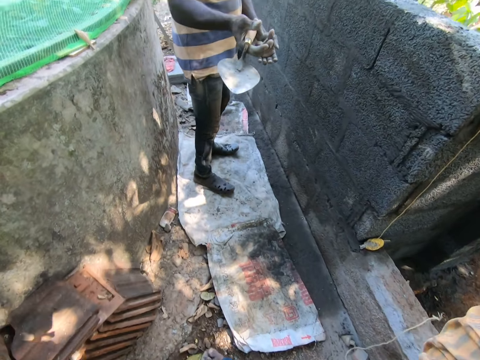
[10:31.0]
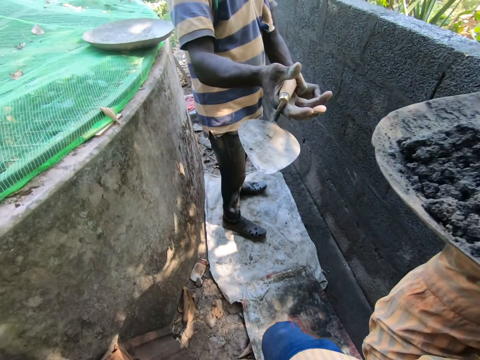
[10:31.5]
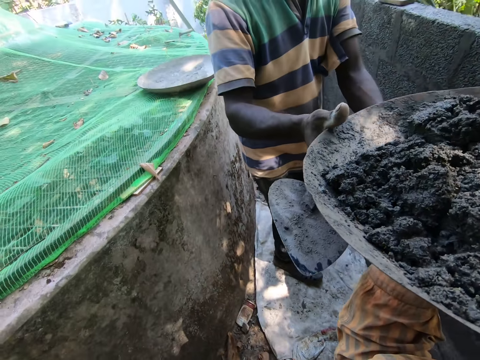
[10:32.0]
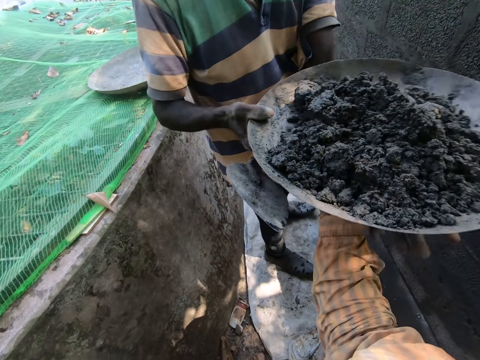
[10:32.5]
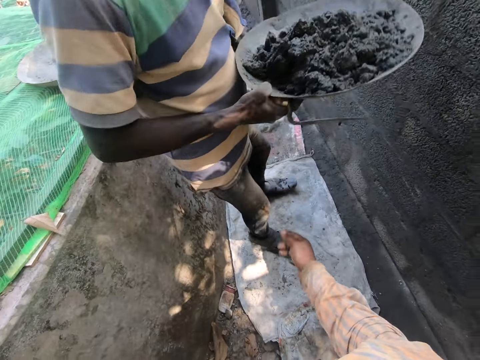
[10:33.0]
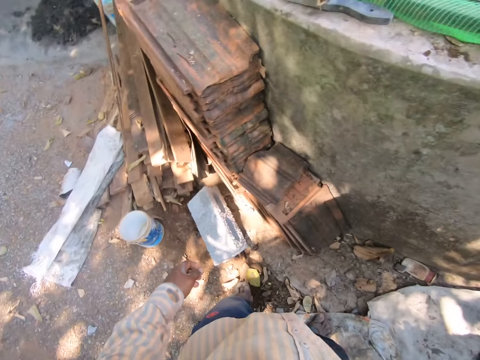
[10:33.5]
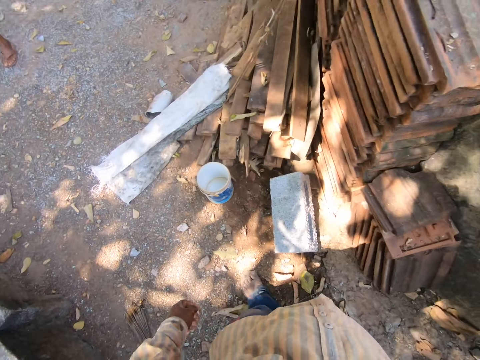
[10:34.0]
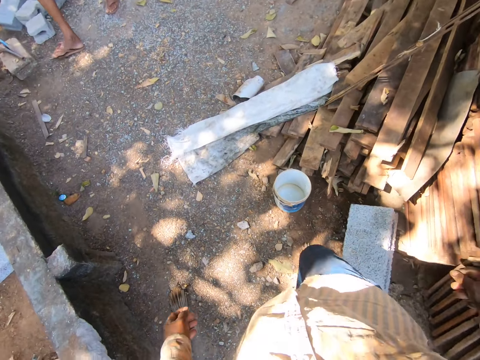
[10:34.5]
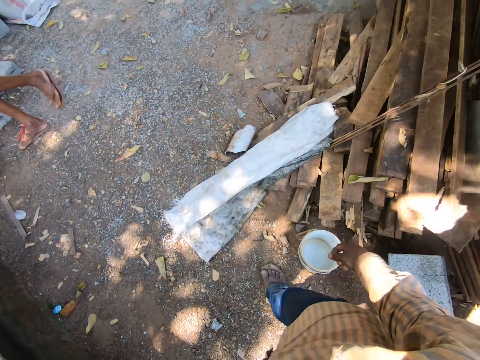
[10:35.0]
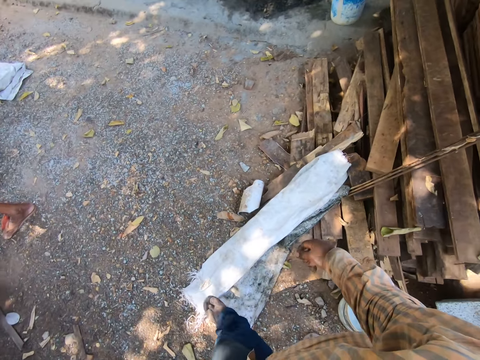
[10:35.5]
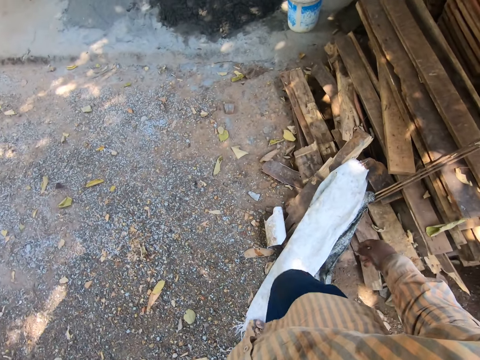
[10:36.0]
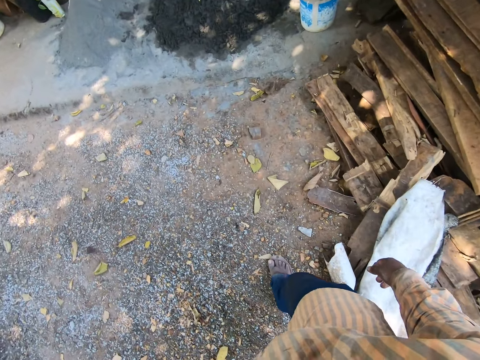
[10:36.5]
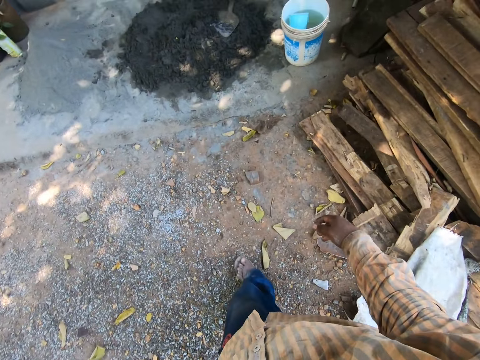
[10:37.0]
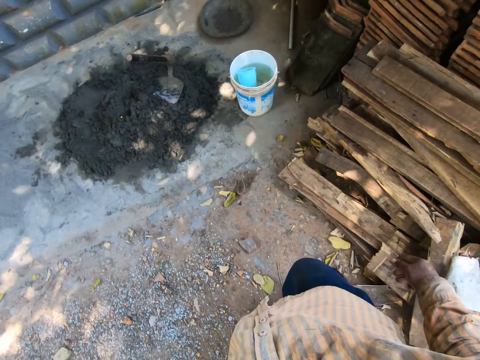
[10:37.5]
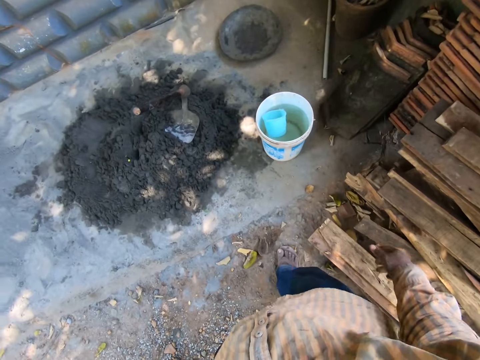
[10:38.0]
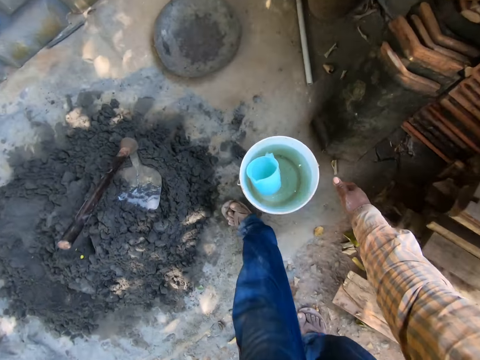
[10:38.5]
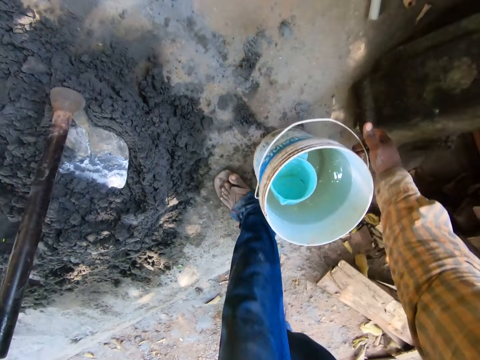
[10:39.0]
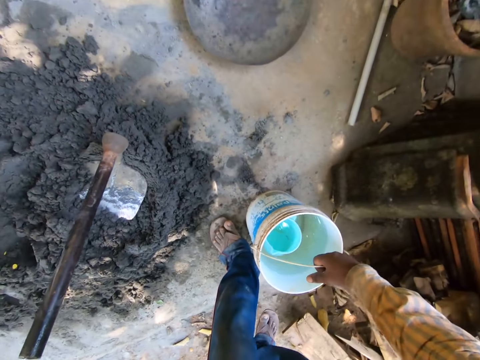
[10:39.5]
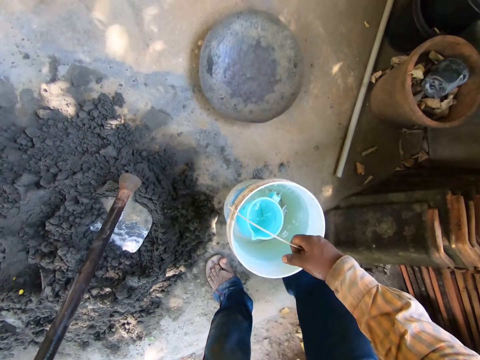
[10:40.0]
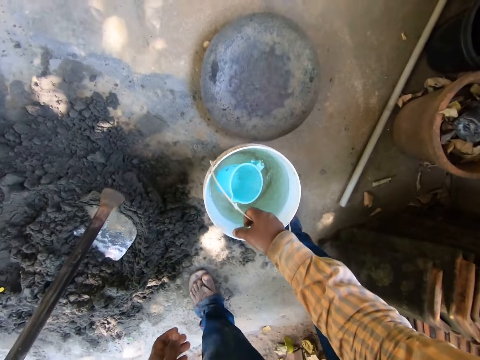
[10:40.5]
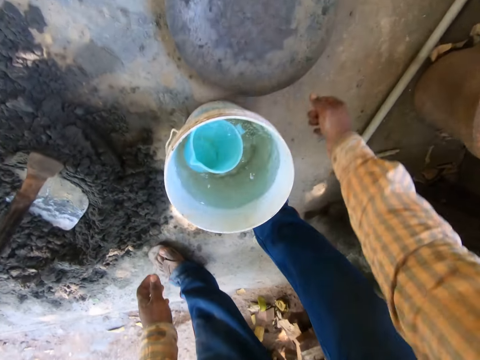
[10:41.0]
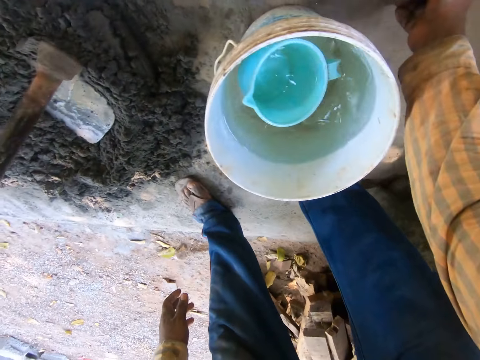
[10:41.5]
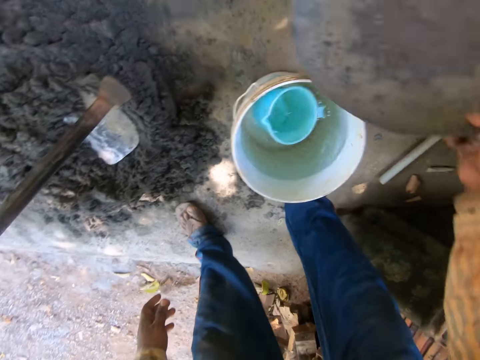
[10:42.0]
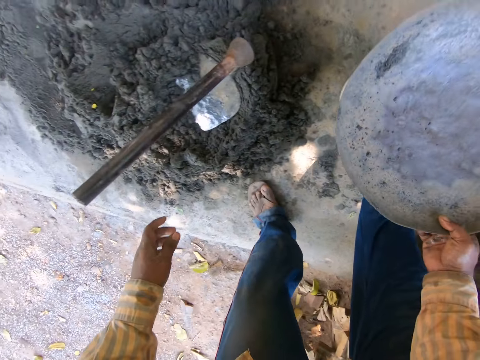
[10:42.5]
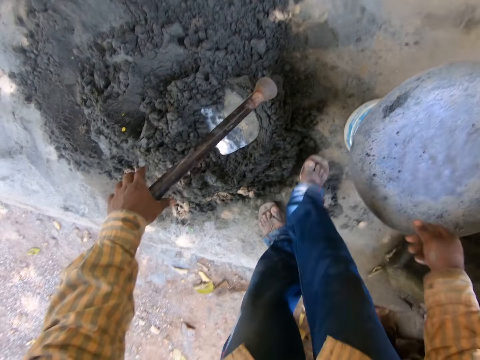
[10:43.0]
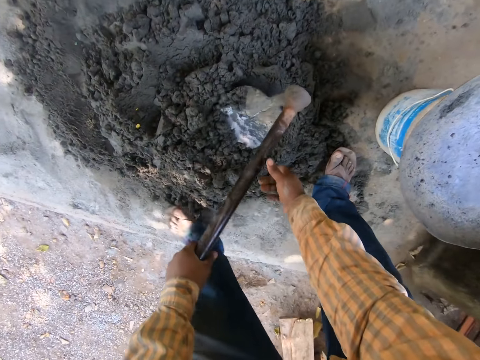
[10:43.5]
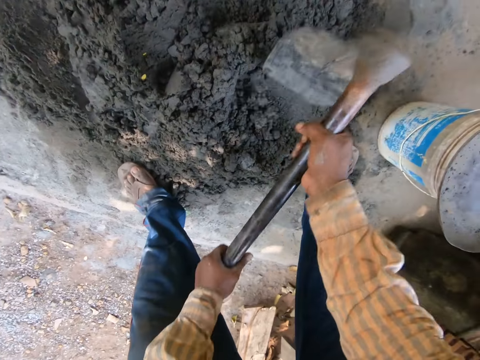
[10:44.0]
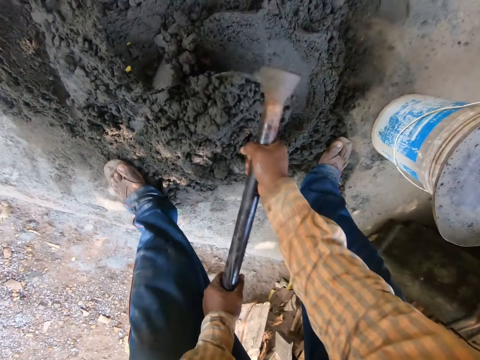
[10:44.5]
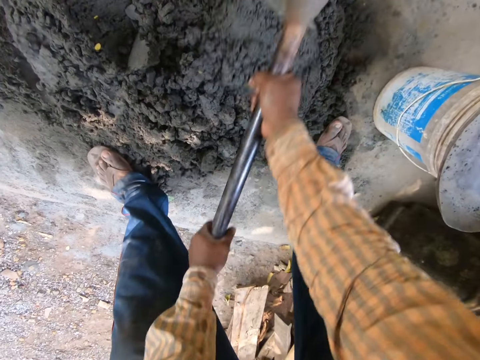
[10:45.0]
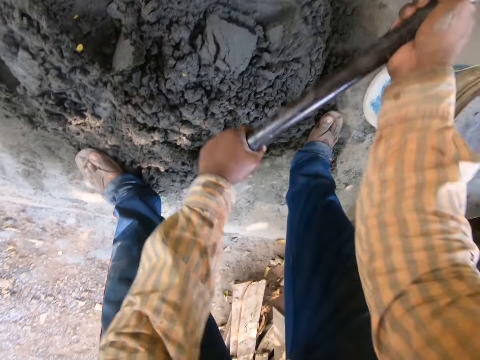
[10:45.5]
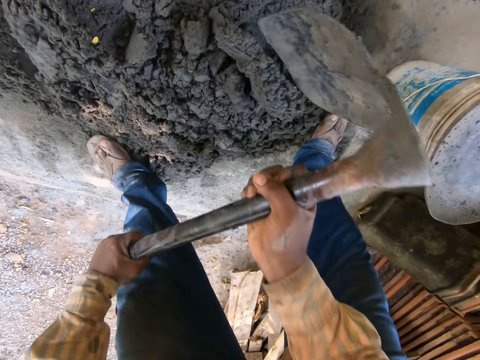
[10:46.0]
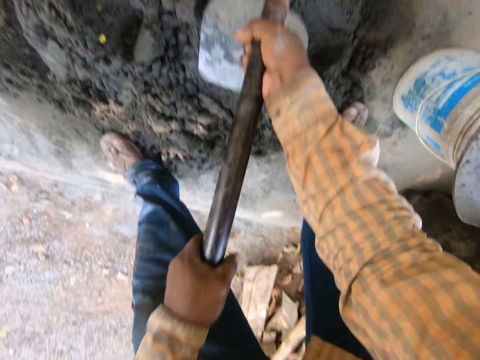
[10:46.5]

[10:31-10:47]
A man collects the head pan from the camera wearer with his right hand. The man holds the head pan with both hands. The camera wearer walks. He raises the handle of the bucket on the ground with his right hand. He picks the bucket with water from the ground with his right hand. He drops the bucket on the ground with his right hand. He drops the handle of the bucket with his right hand. He picks the head pan from the ground with his right hand. He places the head pan on the bucket on the ground with his right hand. He holds the hoe on the pile of mortar on the ground with his left hand. He holds the hoe on the pile of mortar on the ground with both hands. He mixes the pile of mortar on the ground with the hoe in both hands.

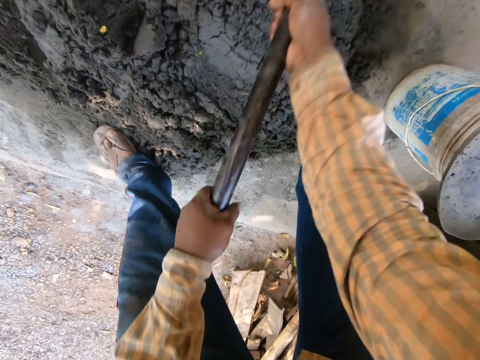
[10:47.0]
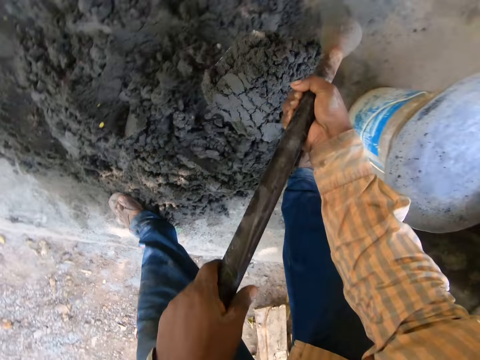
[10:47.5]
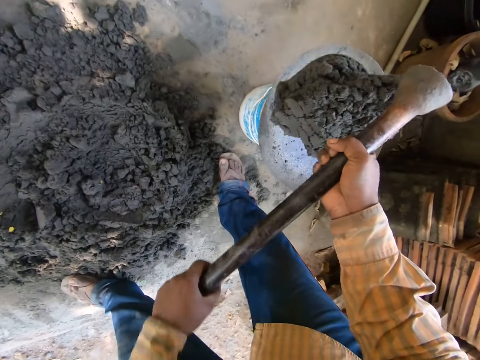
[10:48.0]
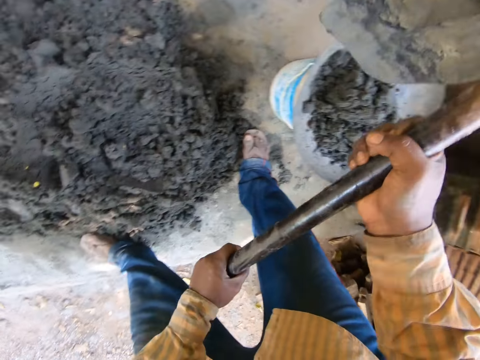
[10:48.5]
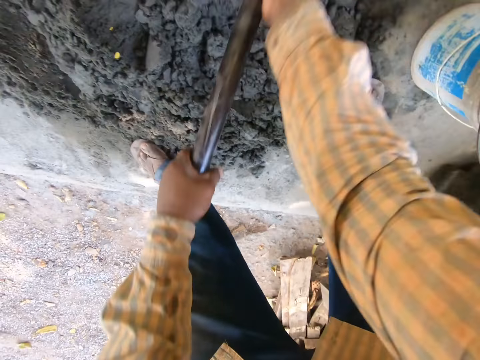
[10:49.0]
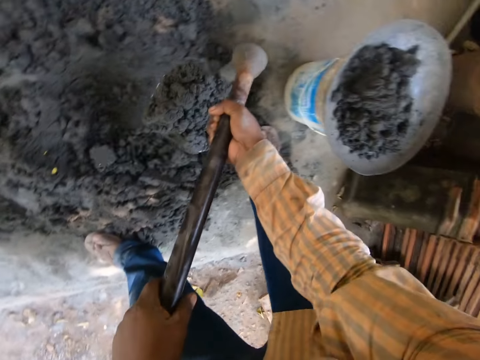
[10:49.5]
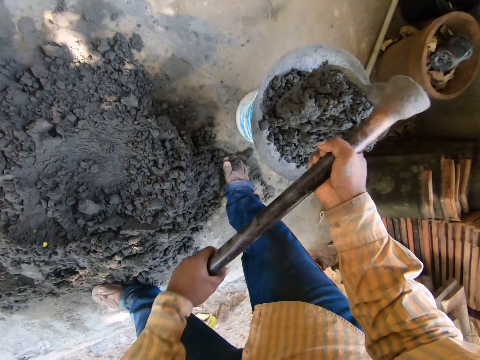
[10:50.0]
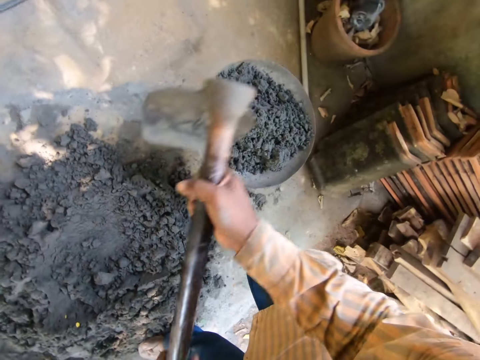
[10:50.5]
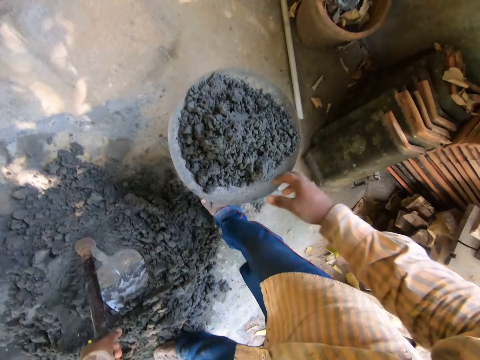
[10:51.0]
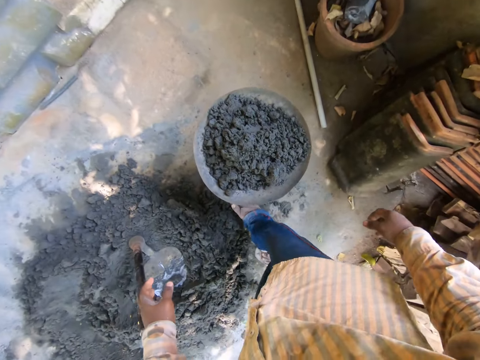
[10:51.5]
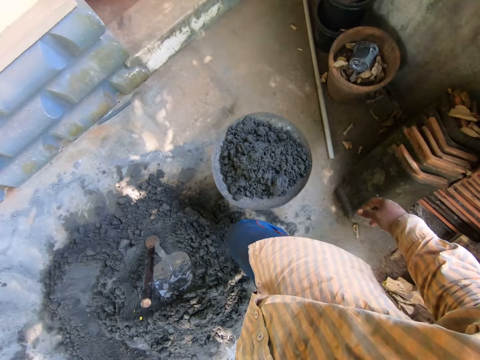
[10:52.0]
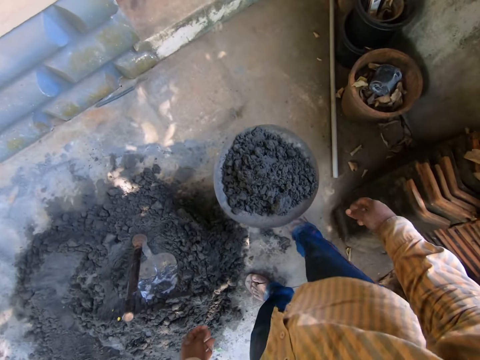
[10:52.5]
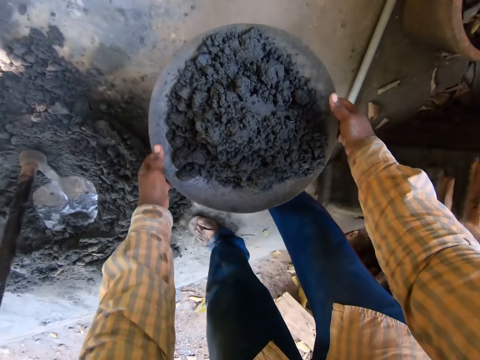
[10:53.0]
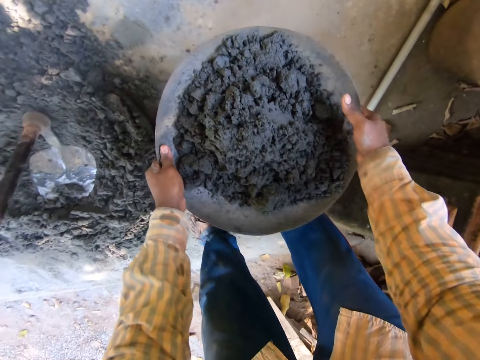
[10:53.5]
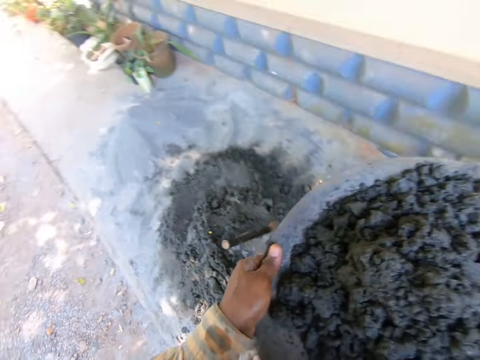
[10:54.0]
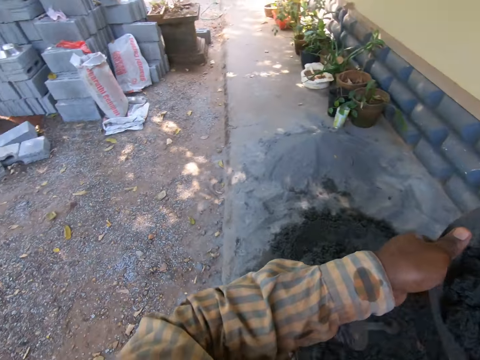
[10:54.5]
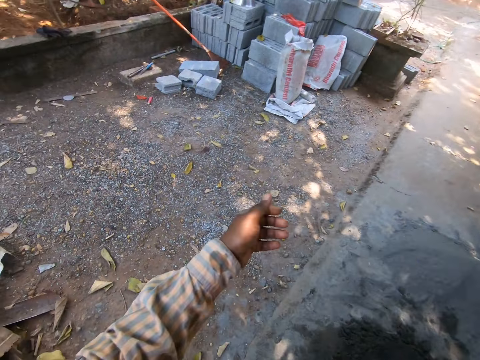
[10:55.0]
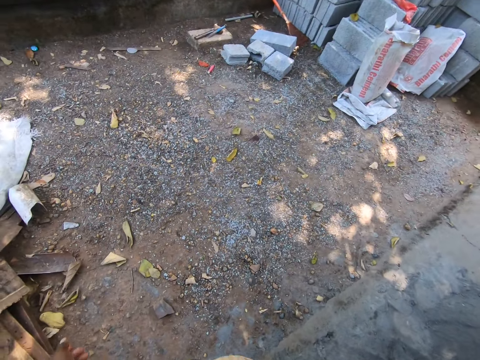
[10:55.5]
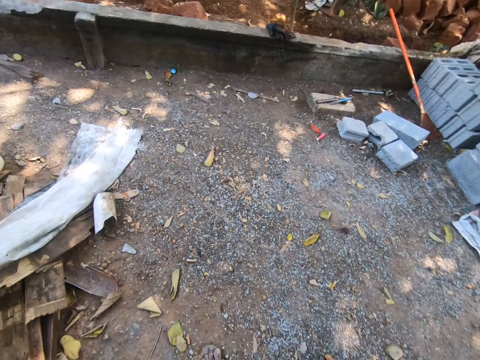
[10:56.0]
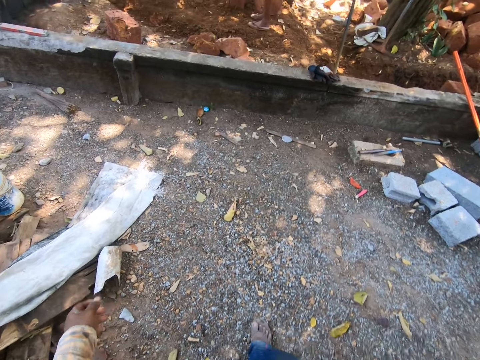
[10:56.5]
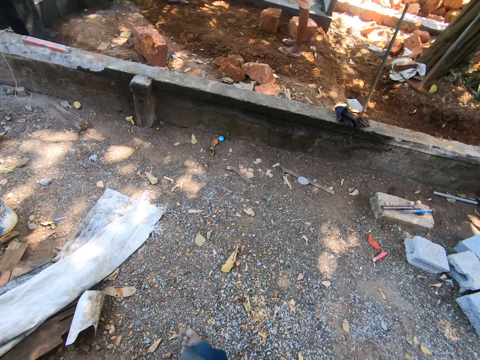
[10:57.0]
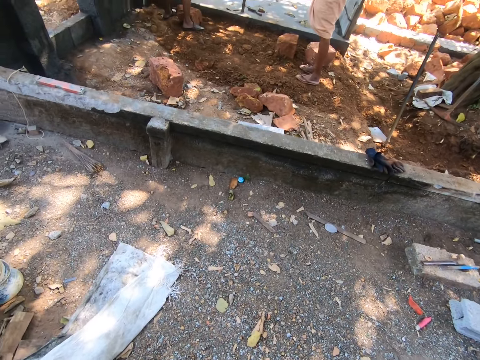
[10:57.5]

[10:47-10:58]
The camera wearer packs mortar from the ground with the hoe in both hands. He pours the mortar into the head pan on the bucket with the hoe in both hands. He packs the mortar from the ground with the hoe in both hands. He pours the mortar into the head pan on the bucket with the hoe in both hands. He holds the hoe with his left hand and drops the hoe on the ground with his left hand. He holds the head pan on the bucket with both hands. He picks the head pan from the bucket with both hands. He adjusts the head pan on his right hand with his left hand. He removes his left hand from the head pan in his right hand. He walks.
